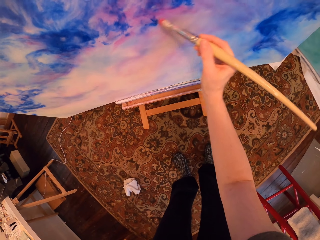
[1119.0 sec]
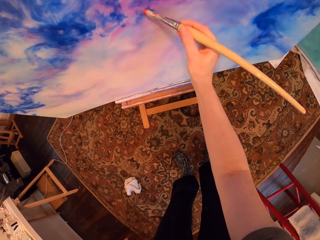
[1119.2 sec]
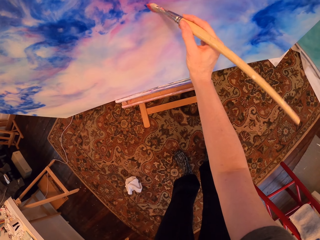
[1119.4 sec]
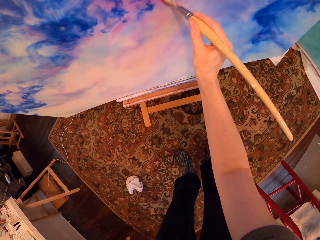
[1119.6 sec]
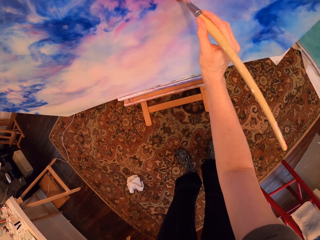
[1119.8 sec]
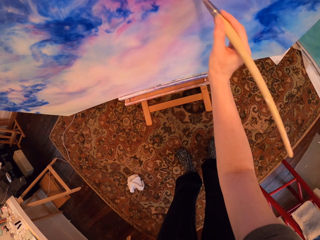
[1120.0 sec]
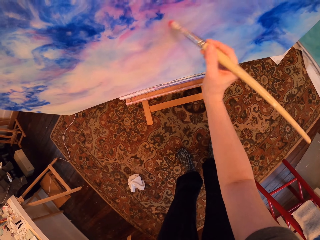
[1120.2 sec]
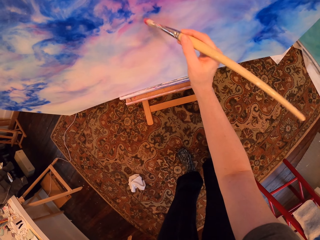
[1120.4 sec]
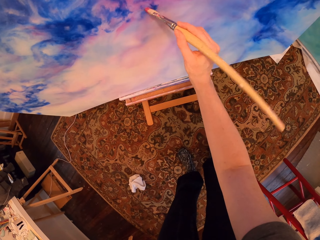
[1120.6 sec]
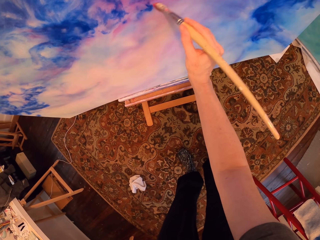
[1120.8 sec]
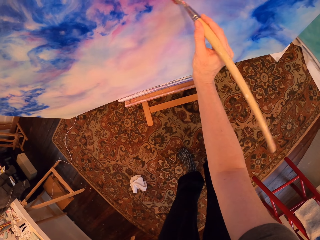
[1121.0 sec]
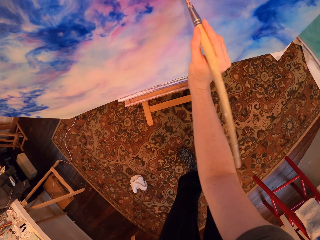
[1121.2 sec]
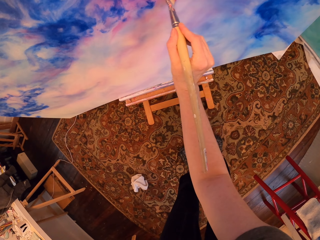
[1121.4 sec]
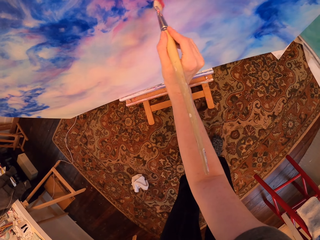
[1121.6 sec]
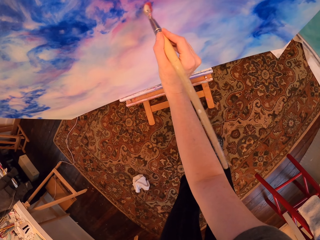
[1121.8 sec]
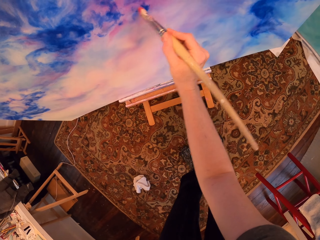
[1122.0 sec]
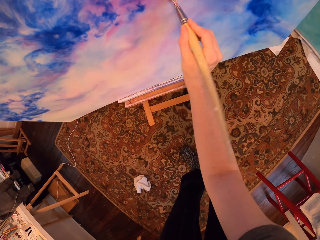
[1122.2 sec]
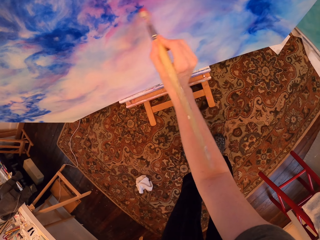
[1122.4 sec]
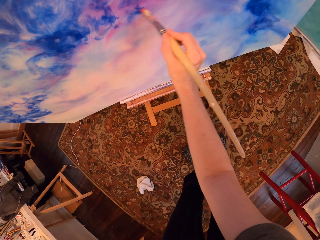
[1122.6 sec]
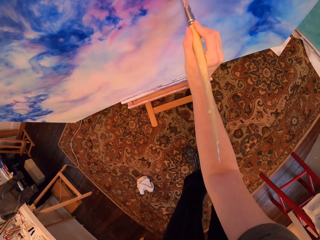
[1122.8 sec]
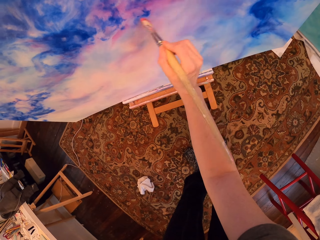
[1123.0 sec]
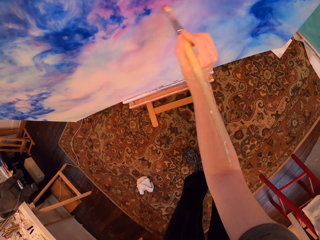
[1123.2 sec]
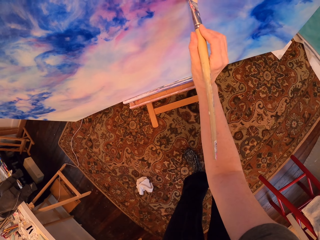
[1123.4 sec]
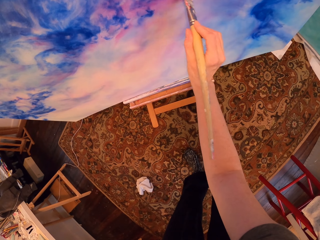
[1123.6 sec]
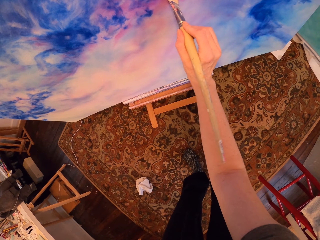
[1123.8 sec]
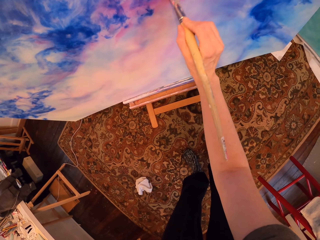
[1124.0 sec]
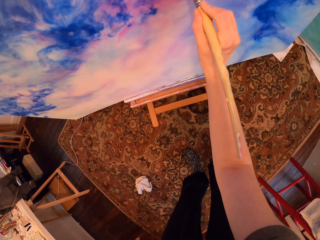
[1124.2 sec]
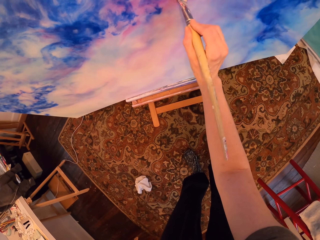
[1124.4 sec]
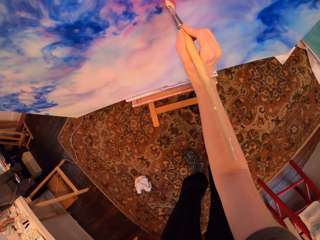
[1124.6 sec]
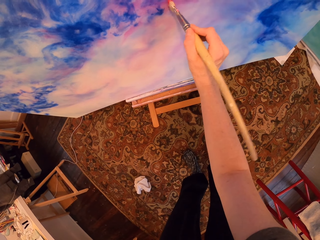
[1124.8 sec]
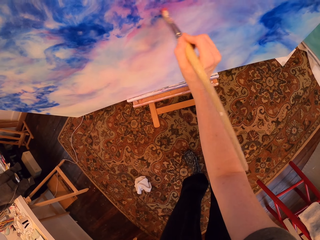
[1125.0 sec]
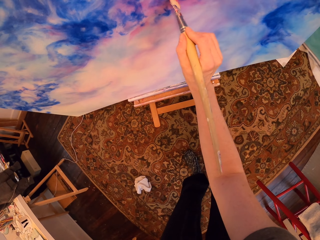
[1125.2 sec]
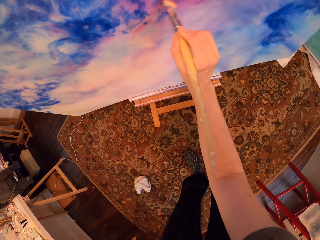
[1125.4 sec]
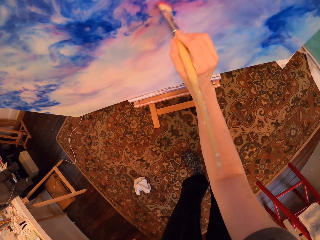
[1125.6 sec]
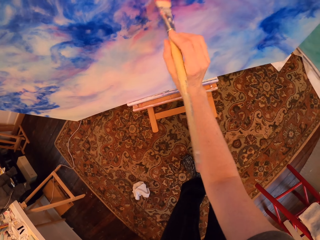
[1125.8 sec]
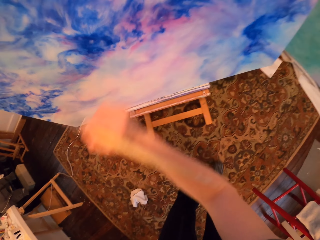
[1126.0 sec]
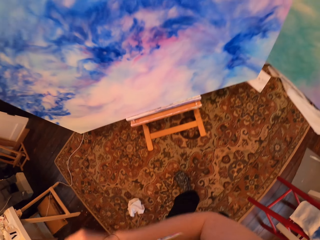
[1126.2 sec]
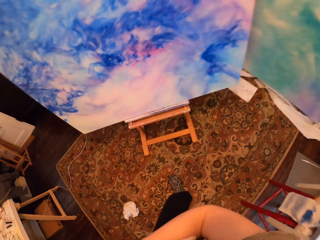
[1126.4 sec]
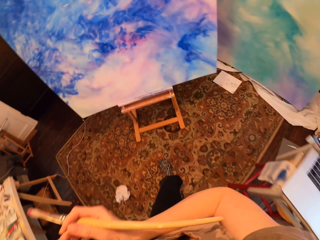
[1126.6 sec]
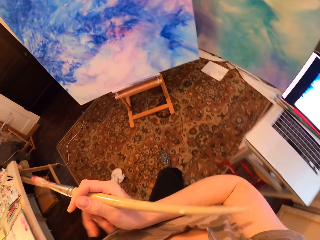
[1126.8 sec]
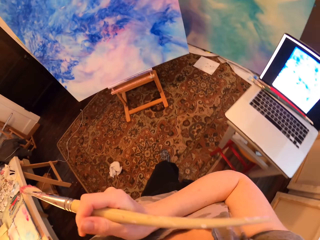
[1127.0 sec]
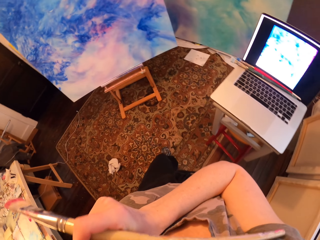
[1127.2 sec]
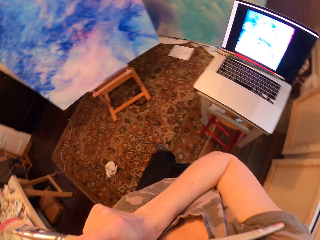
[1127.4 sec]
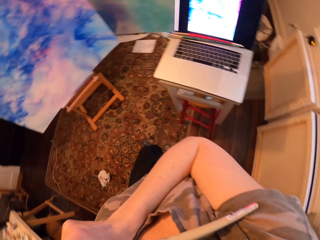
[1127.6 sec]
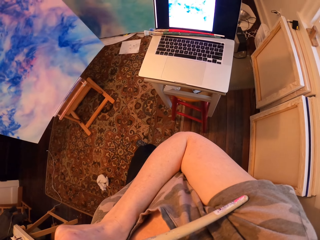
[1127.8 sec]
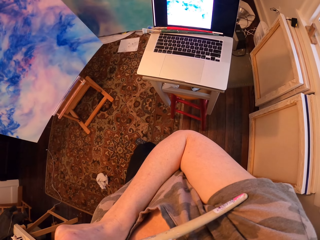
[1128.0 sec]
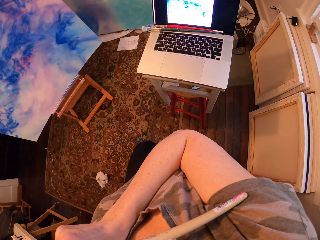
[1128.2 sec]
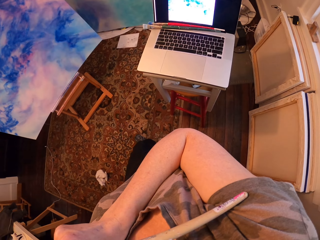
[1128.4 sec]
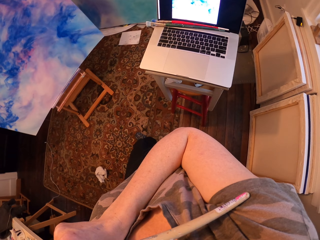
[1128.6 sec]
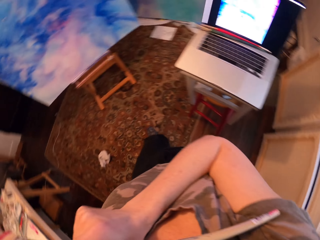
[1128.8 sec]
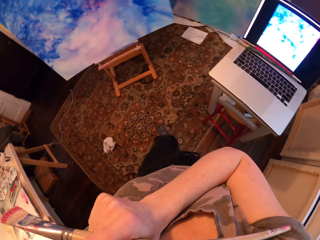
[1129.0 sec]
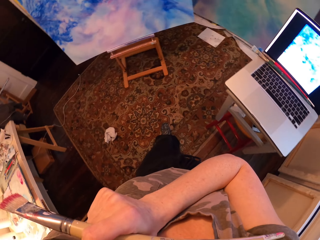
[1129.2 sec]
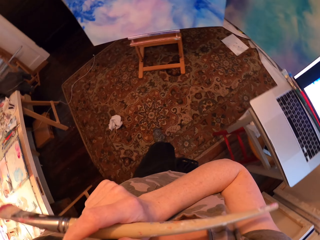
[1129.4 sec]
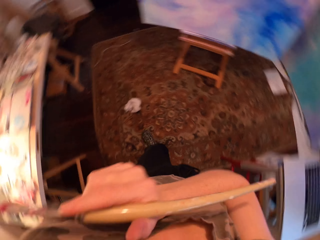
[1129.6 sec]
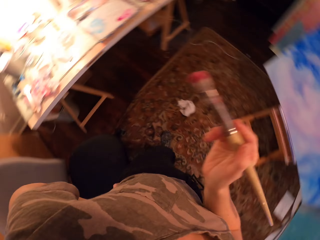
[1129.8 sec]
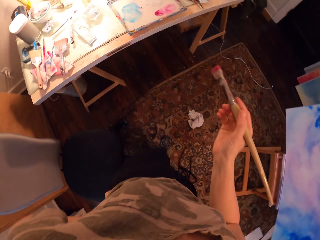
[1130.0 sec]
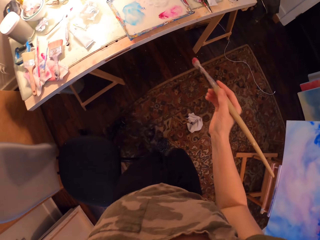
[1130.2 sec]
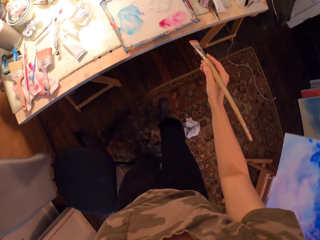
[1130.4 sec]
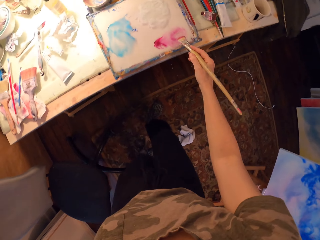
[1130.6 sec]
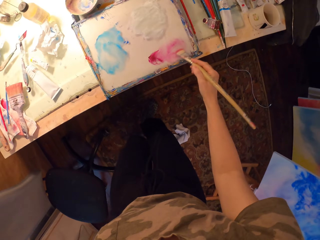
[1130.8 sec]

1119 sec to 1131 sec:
The camera wearer paints the painting with the brush. They stand. They stare at the painting.

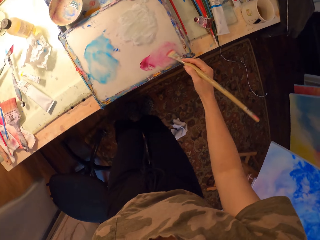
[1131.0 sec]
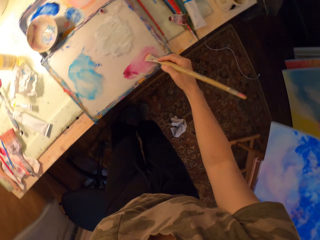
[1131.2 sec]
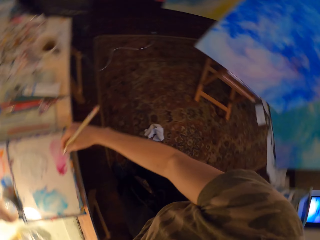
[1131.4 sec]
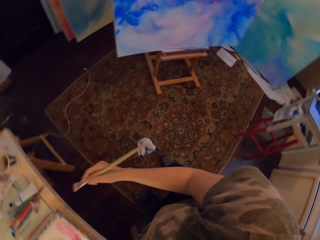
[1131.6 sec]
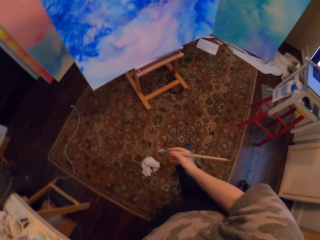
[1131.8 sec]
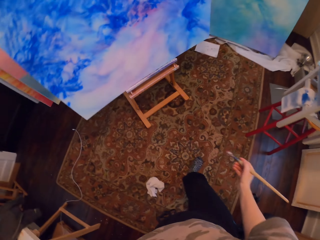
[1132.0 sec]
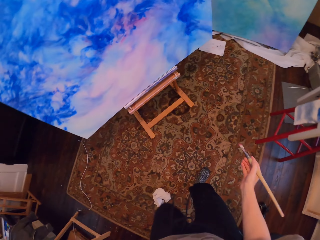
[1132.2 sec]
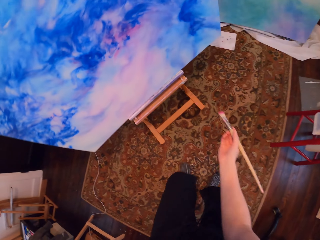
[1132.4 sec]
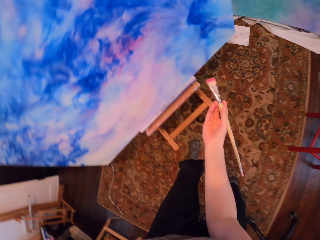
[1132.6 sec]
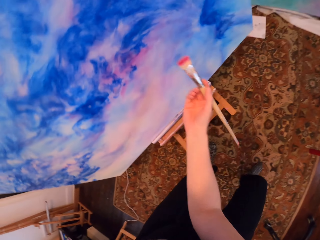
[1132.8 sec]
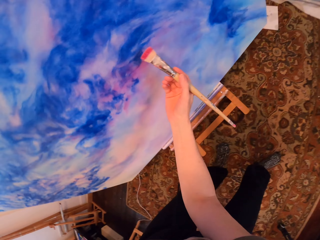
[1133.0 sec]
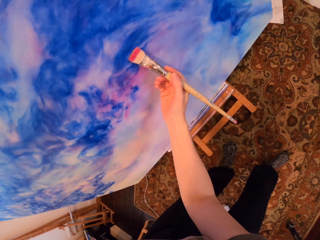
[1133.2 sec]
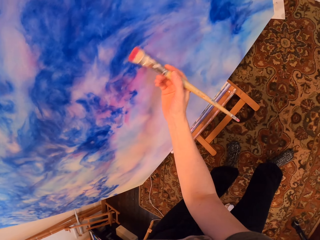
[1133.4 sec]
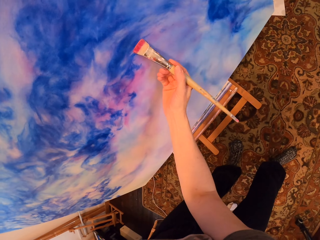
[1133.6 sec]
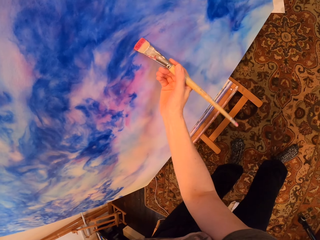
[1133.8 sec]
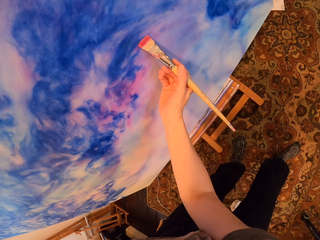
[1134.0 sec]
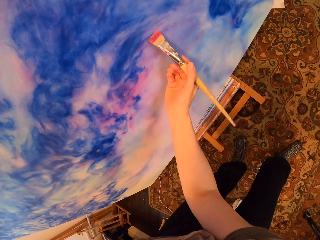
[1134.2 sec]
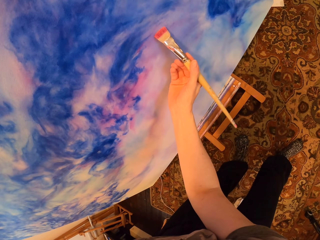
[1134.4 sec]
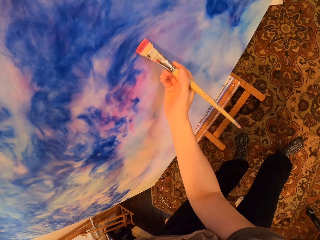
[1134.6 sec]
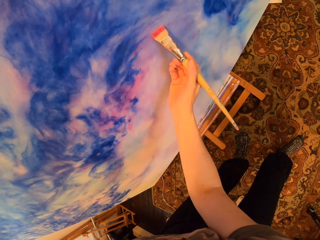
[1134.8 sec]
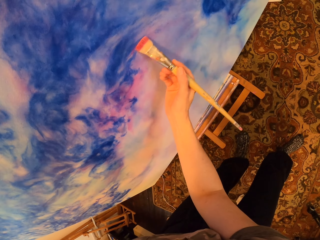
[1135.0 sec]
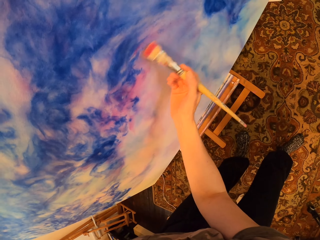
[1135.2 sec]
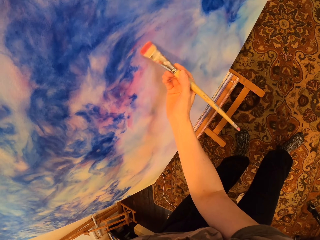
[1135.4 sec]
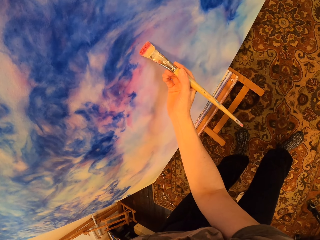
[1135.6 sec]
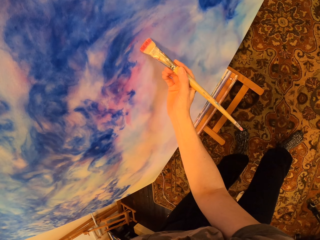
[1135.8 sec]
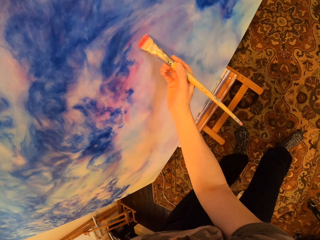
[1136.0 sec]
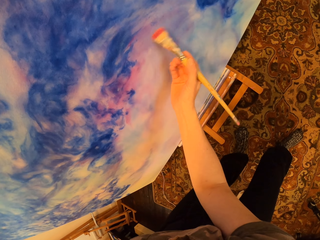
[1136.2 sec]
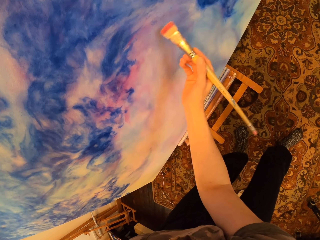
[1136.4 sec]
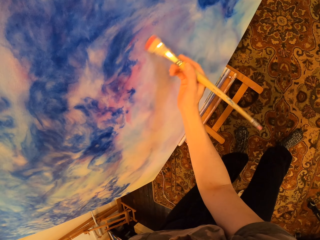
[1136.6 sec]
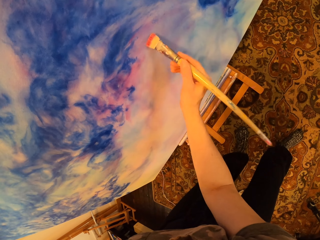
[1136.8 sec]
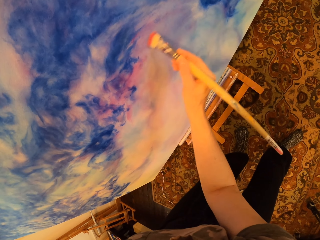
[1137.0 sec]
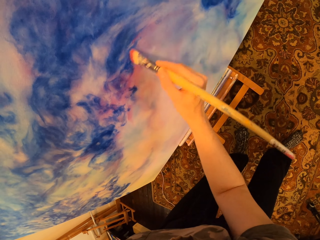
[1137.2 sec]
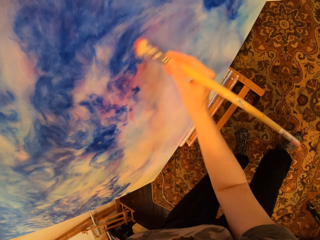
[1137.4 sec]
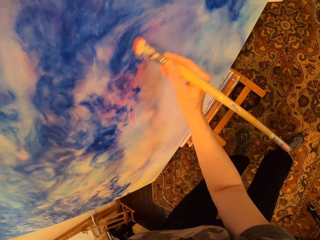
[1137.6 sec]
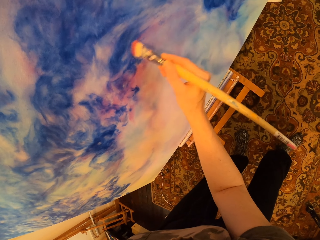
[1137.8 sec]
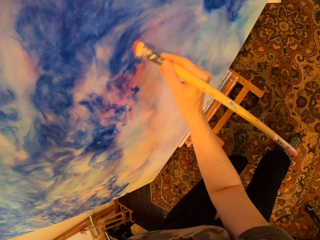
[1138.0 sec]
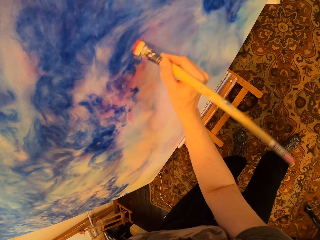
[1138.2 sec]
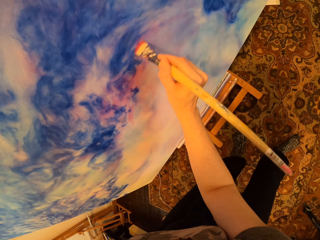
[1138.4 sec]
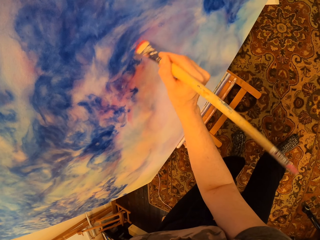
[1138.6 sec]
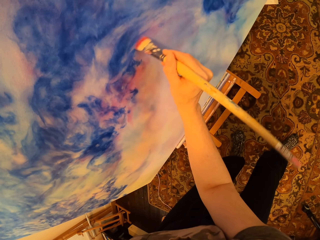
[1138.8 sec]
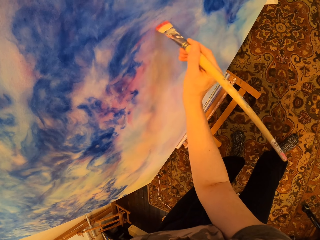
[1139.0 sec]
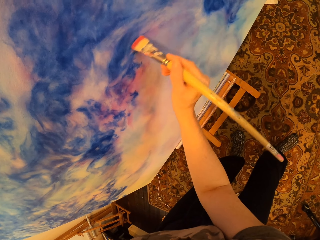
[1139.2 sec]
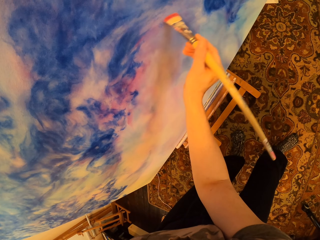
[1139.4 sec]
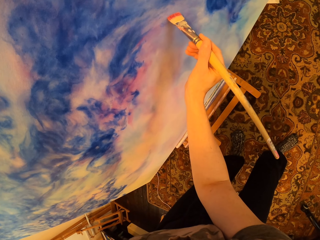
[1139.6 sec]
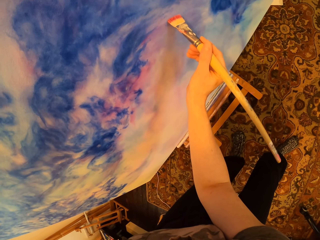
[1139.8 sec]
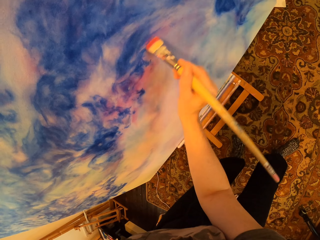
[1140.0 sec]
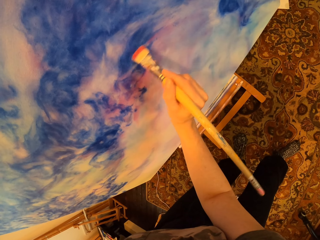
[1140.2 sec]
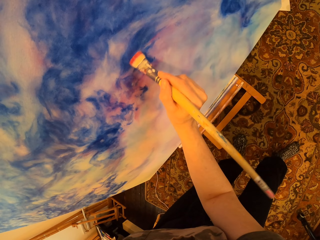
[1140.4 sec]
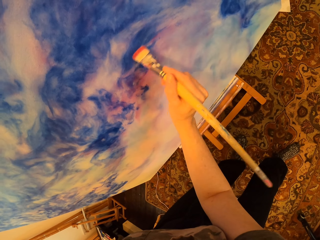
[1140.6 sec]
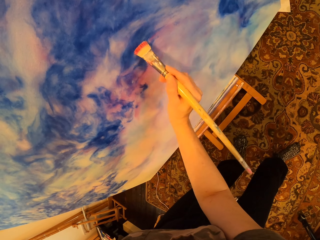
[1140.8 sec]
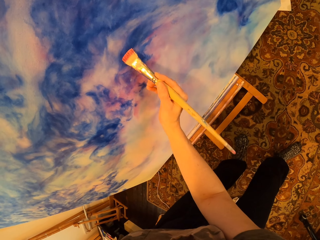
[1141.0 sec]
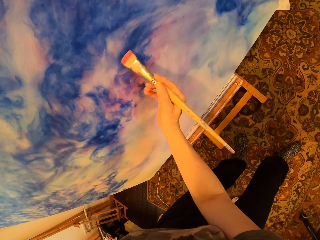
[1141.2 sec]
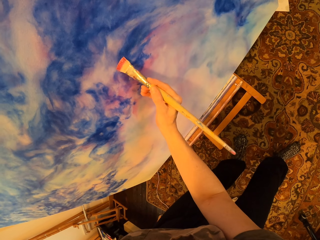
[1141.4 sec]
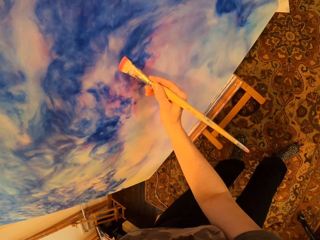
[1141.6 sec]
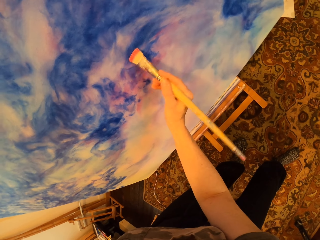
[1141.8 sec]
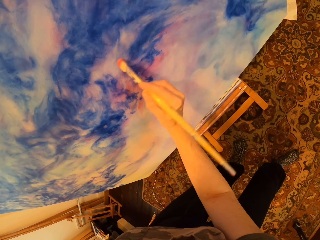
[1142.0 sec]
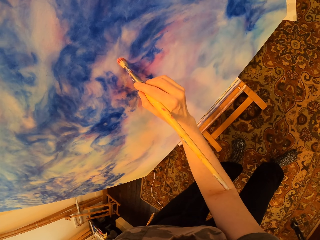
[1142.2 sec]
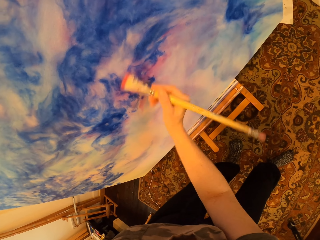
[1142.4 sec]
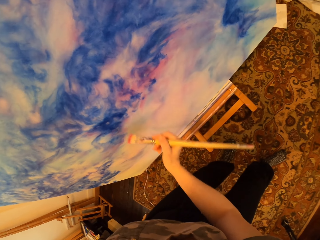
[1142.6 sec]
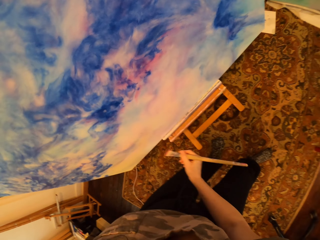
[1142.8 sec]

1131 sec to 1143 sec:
The camera wearer scrubs the brush on the paint. They paint the painting with the brush.
